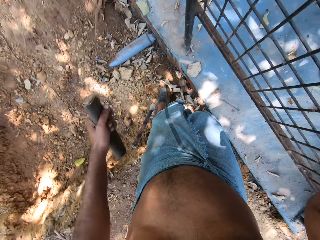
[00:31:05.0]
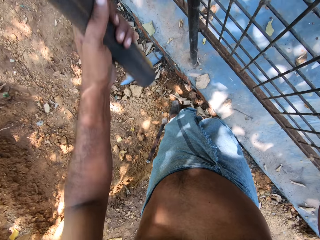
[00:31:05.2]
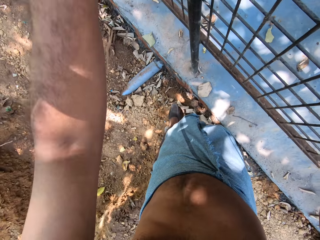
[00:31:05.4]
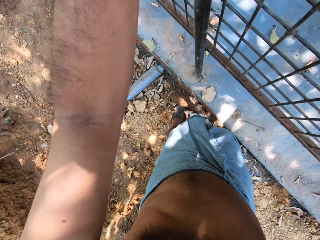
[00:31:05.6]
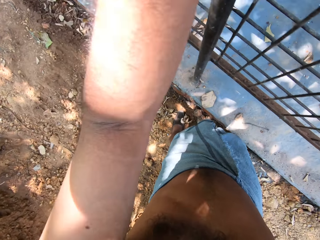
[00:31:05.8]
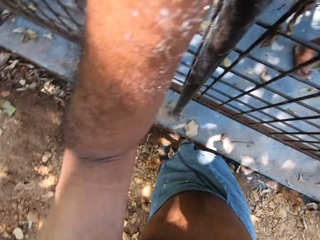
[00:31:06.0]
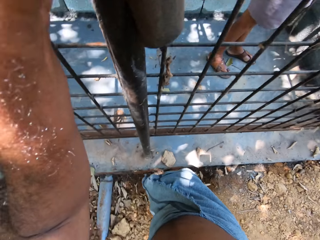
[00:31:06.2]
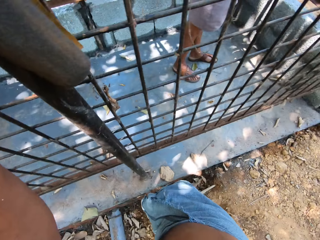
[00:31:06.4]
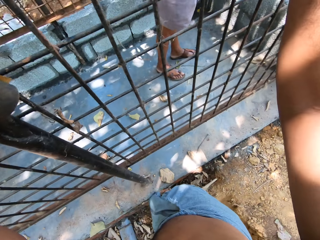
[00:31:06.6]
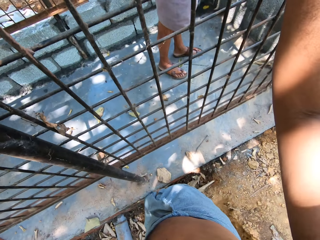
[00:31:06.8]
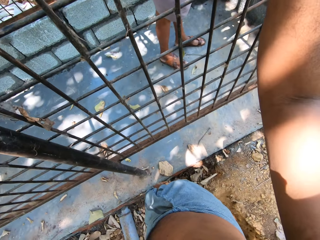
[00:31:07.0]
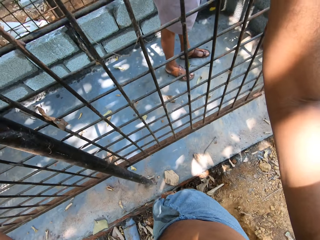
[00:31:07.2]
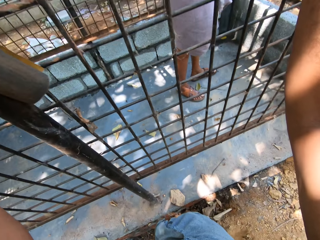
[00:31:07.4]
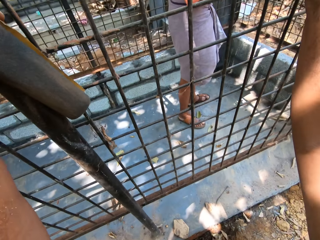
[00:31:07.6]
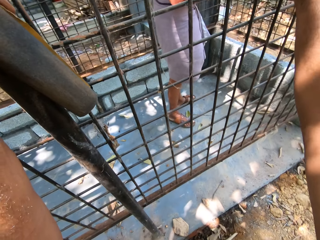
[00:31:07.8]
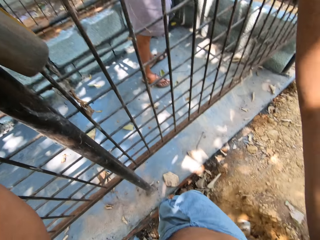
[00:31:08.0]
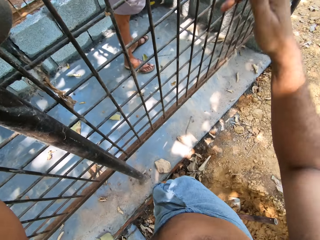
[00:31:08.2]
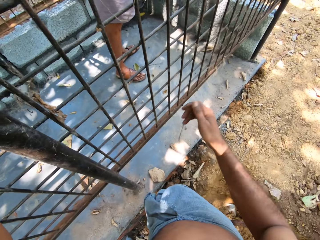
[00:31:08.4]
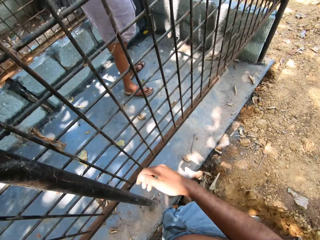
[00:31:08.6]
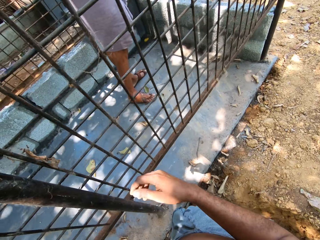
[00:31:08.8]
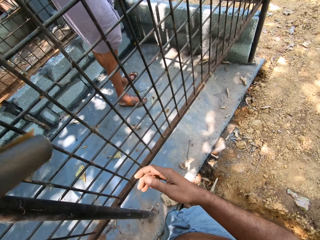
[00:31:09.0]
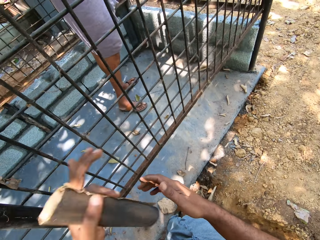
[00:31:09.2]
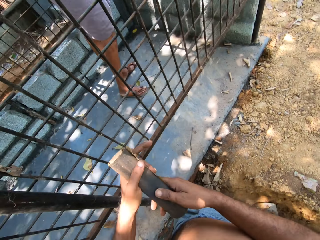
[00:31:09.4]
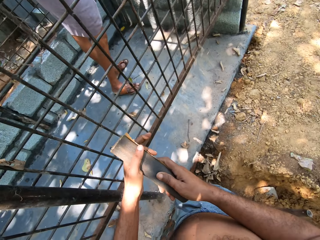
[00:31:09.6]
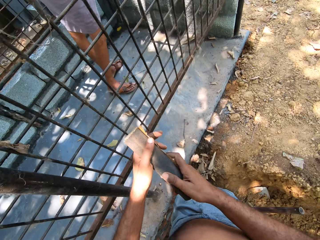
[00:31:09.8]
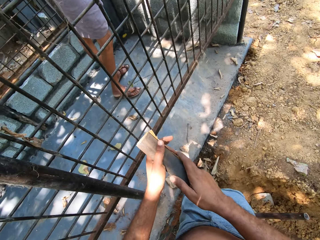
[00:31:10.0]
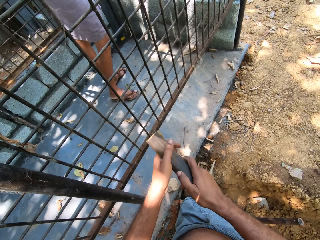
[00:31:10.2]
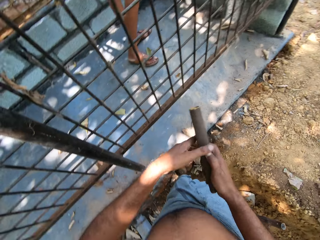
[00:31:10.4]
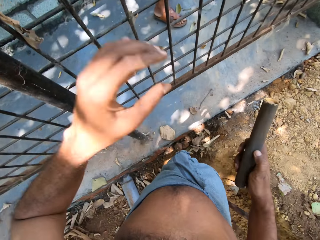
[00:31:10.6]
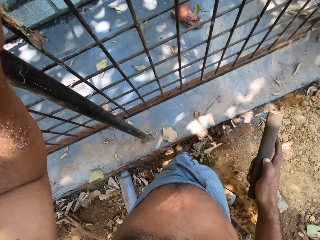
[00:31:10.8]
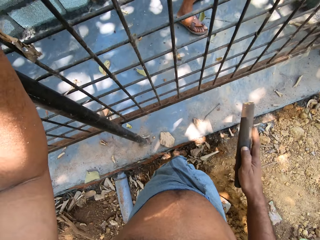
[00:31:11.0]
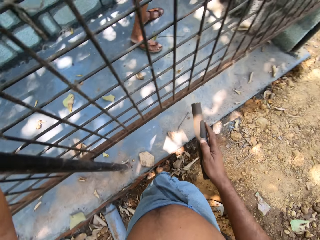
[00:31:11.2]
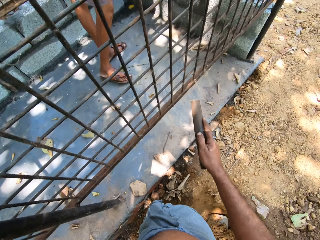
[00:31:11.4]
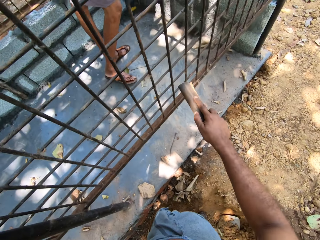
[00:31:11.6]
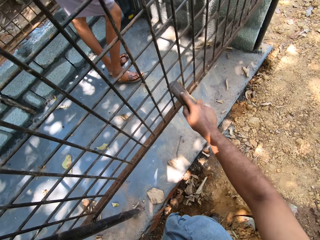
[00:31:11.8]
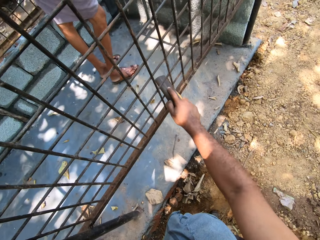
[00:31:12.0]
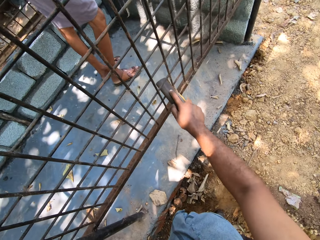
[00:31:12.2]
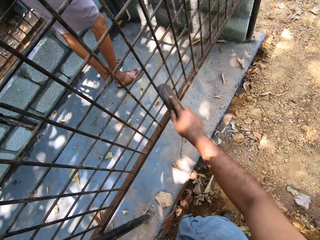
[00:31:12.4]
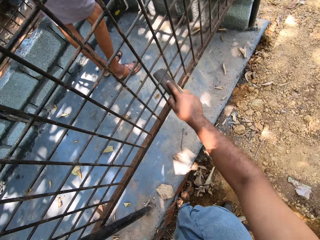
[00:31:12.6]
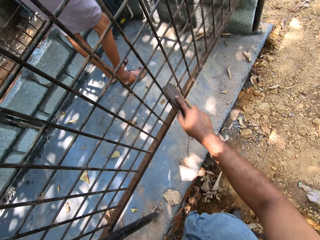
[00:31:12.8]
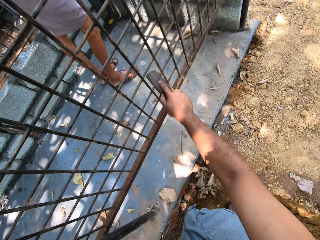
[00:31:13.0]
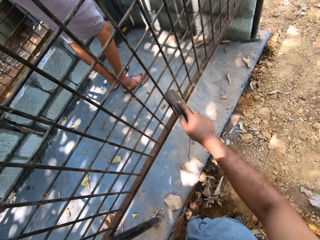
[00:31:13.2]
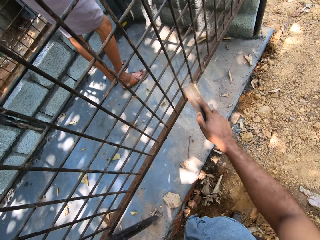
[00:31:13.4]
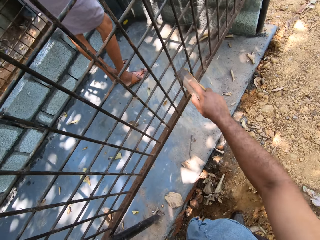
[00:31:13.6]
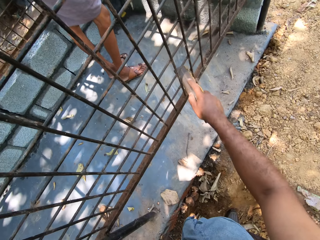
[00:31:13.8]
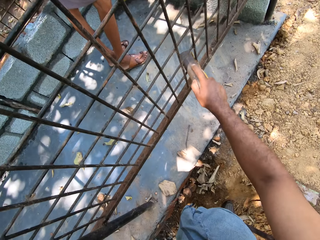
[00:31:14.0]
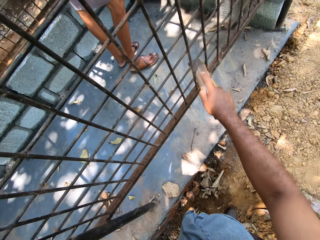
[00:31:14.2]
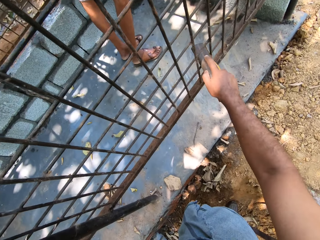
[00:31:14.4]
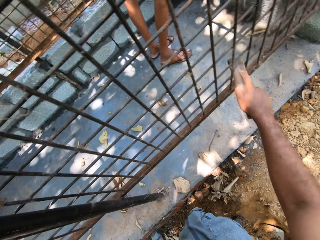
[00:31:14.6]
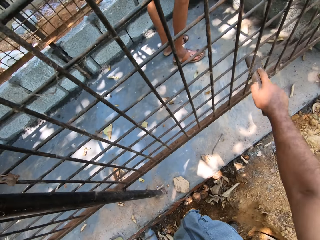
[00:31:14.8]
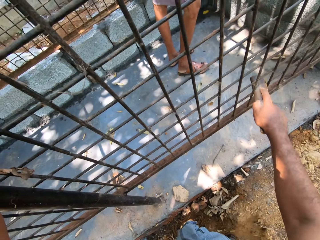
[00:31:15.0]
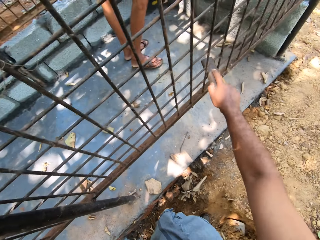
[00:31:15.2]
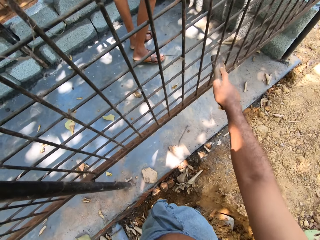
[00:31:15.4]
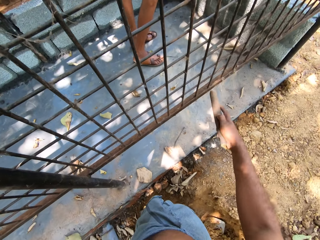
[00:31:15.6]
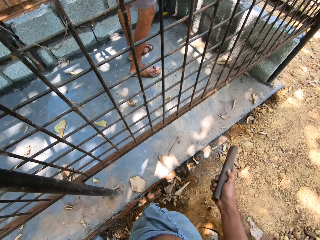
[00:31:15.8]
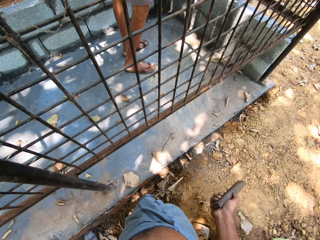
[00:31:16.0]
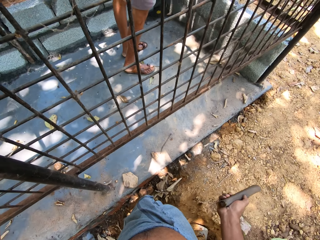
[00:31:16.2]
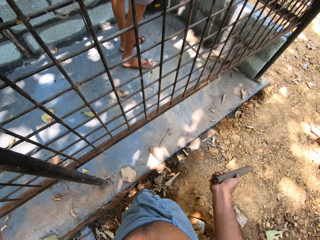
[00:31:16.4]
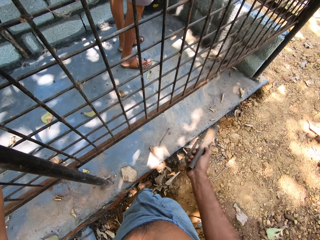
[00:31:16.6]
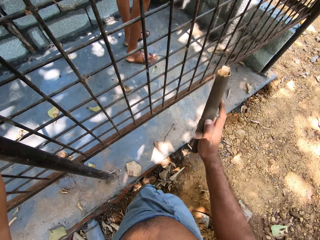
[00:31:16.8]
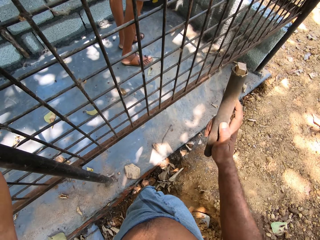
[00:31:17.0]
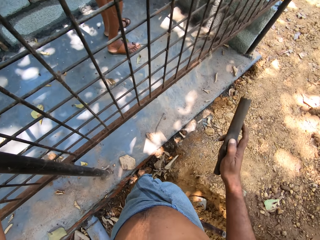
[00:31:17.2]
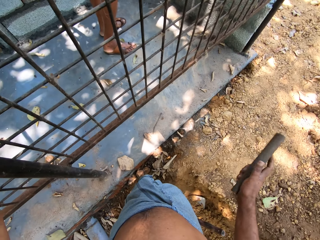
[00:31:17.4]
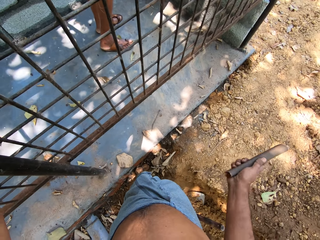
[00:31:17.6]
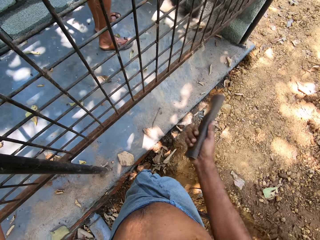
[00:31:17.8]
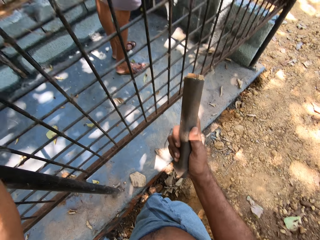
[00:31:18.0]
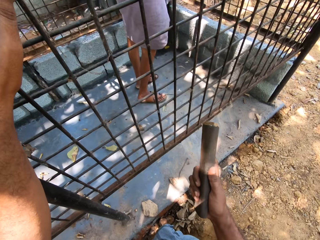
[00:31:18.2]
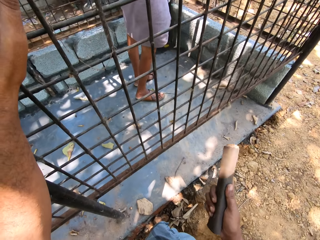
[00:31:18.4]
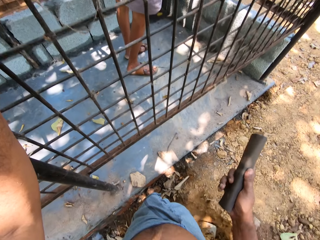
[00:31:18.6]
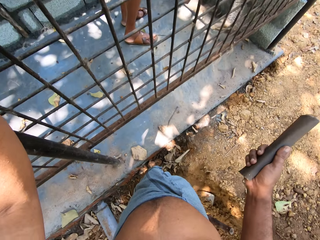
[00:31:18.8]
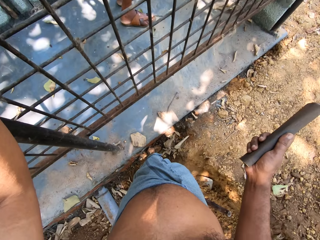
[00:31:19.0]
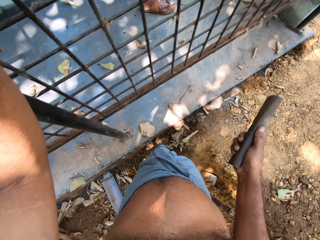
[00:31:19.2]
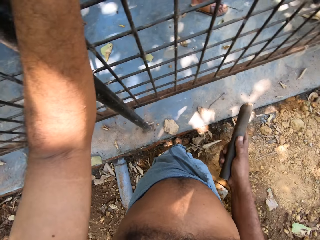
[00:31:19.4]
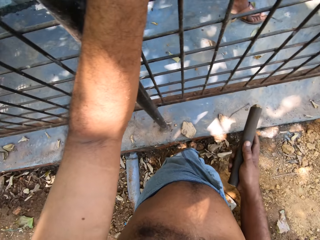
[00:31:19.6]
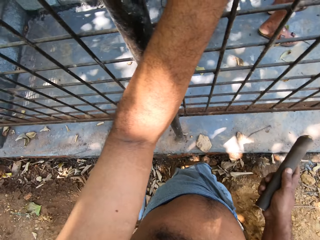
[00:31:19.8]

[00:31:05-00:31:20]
The camera wearer holds the burglary frame with his left hand. He removes his right hand from the burglary frame and removes his left hand from the burglary frame. He passes the sandpaper in his left hand to his right hand. He polishes the metal. He holds the burglary frame with his left hand. He scratches the burglary frame with the sandpaper in his right hand. He converses with the man. He removes the sandpaper in his right hand from the burglary frame. He looks around.

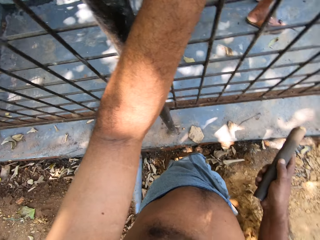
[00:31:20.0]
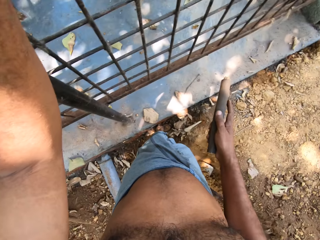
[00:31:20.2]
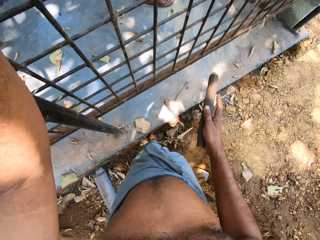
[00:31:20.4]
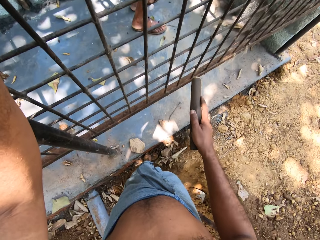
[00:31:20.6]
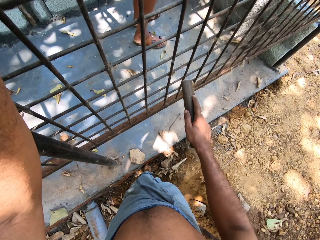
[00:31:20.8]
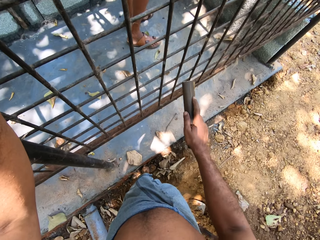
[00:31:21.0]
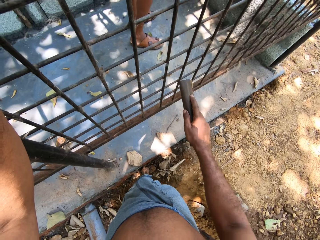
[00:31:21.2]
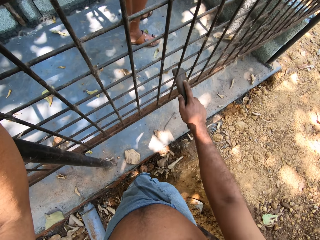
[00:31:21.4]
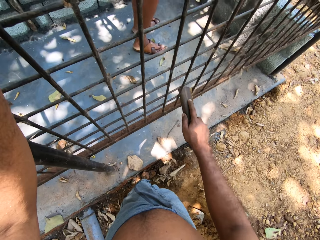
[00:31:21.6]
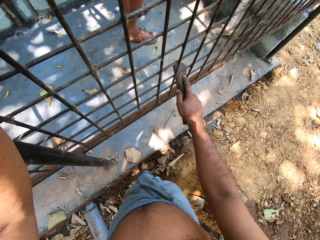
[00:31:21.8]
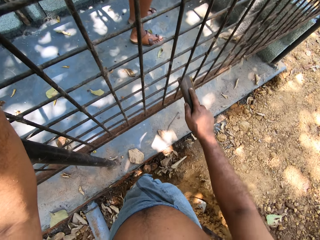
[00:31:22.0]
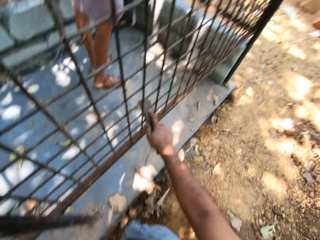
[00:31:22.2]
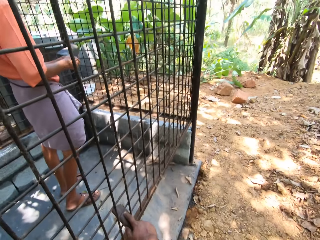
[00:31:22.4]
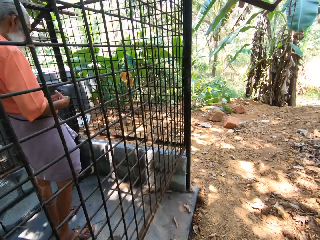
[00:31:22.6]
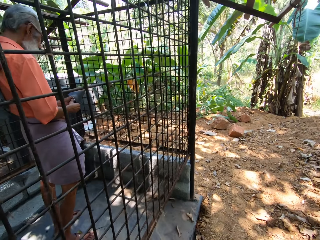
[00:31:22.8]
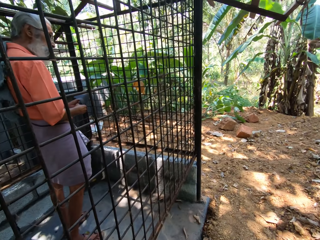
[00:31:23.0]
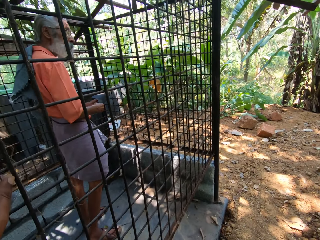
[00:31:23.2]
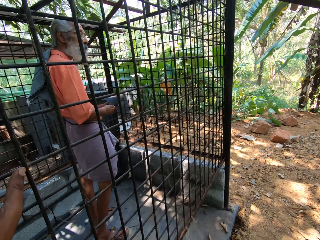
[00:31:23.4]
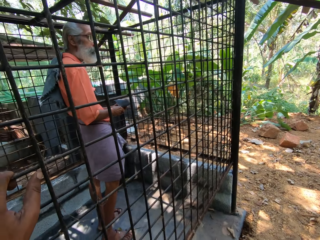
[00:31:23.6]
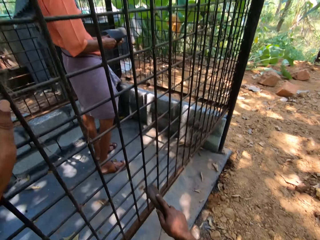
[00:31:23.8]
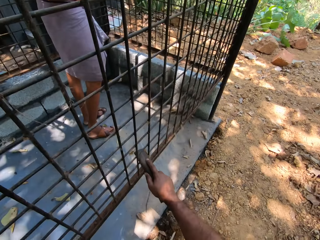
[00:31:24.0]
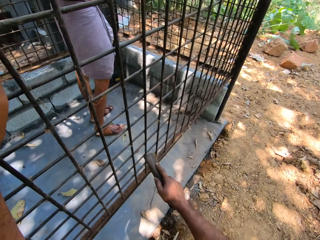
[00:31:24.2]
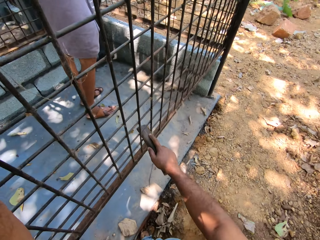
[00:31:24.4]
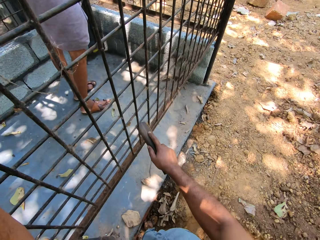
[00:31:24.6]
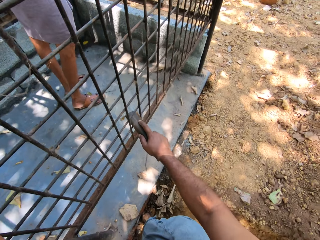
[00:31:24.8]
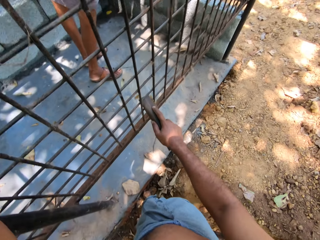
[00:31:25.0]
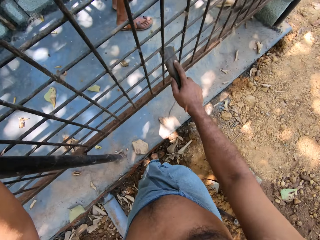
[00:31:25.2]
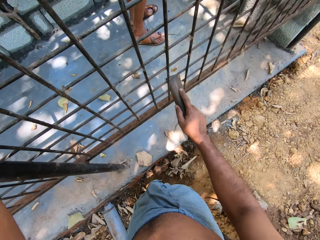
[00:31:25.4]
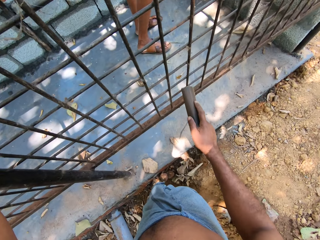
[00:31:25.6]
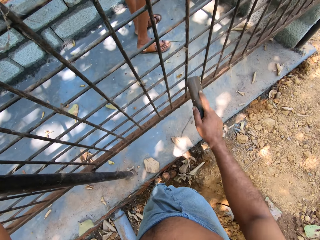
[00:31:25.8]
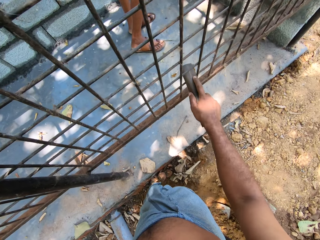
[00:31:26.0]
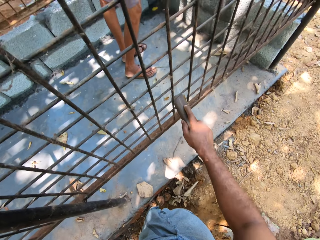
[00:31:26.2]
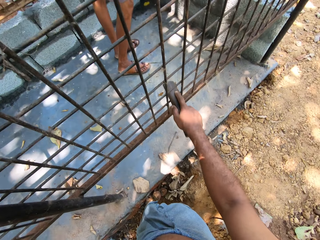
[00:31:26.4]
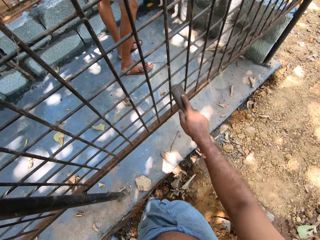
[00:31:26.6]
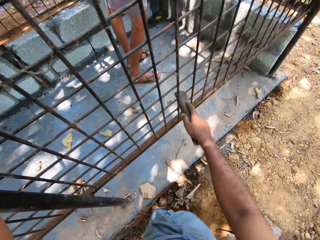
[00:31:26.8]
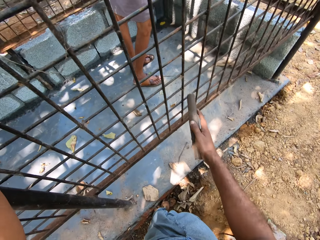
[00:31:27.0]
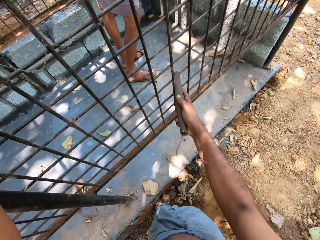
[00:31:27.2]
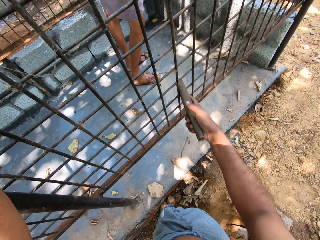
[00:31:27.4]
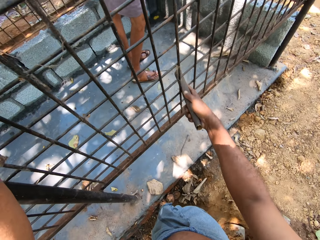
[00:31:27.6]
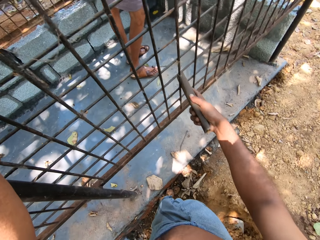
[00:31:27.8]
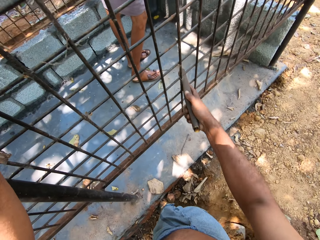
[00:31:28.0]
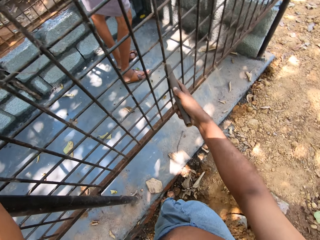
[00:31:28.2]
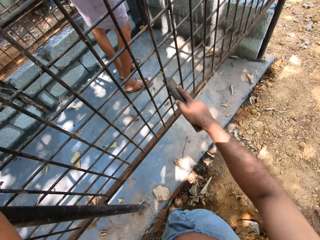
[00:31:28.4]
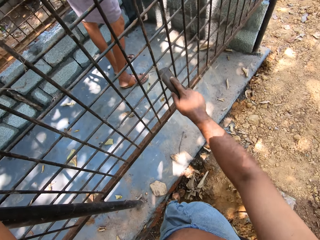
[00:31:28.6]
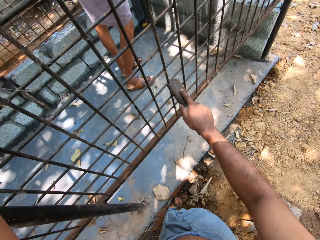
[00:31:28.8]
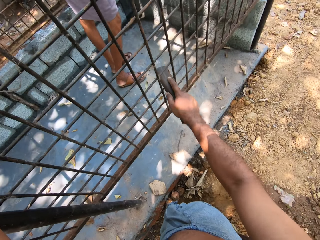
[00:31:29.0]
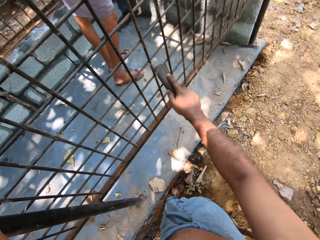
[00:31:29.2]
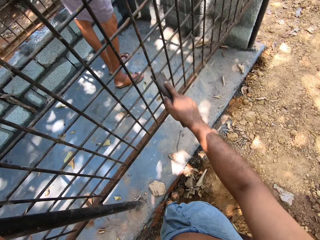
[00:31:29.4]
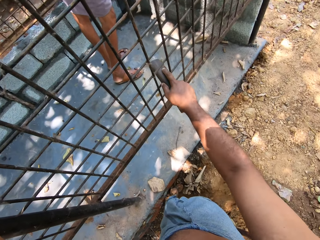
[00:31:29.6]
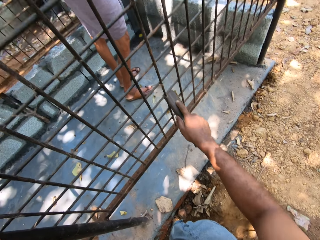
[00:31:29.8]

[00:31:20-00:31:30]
The camera wearer scratches the burglary frame with the sandpaper in his right hand. He polishes the metal. The man holds the sandpaper in his hands.
